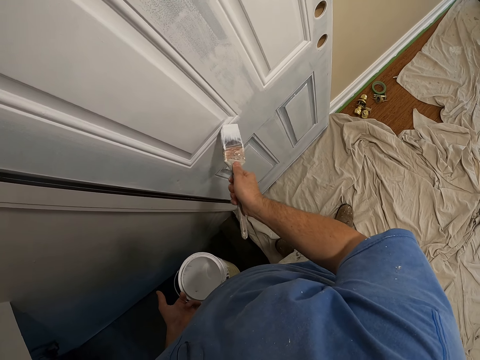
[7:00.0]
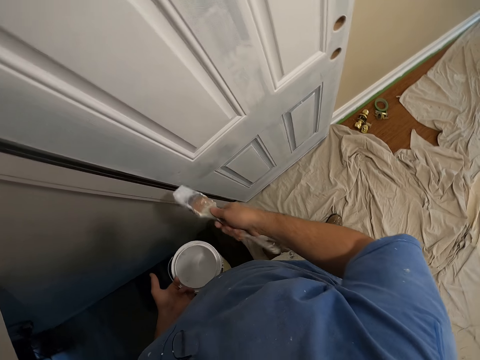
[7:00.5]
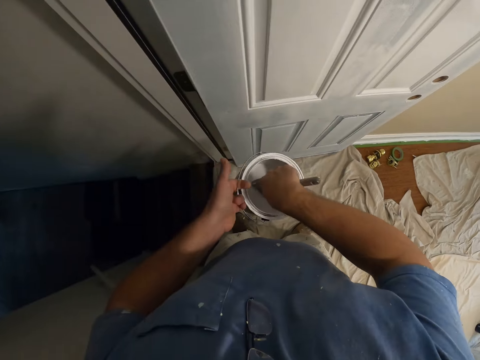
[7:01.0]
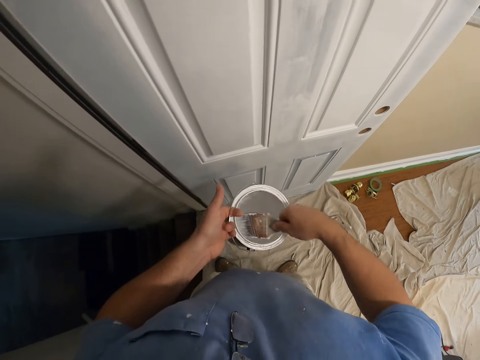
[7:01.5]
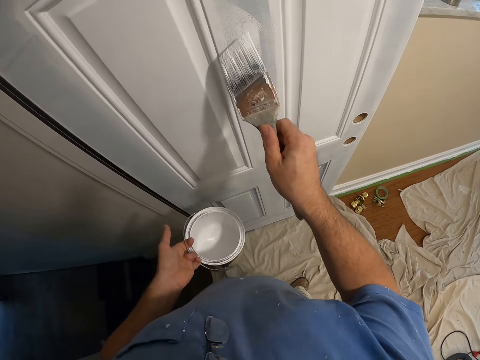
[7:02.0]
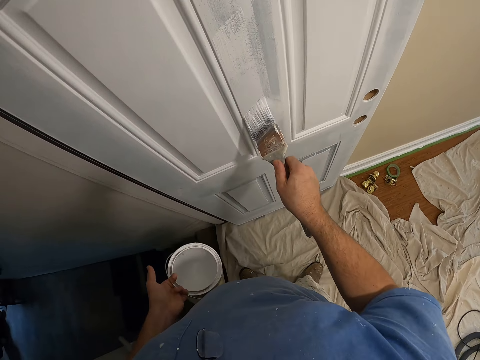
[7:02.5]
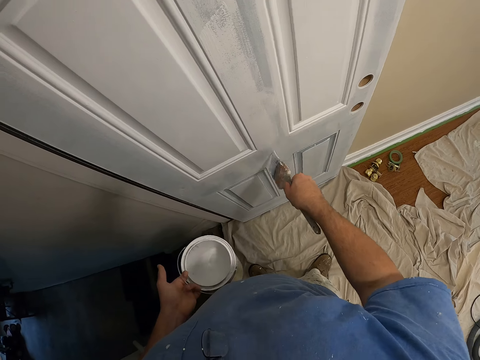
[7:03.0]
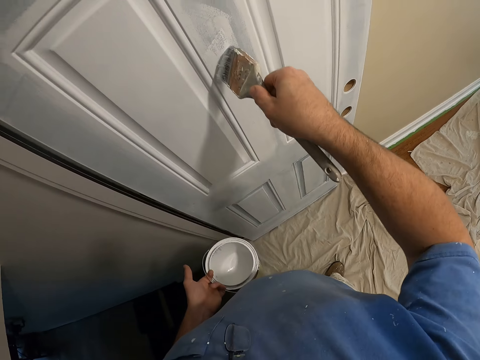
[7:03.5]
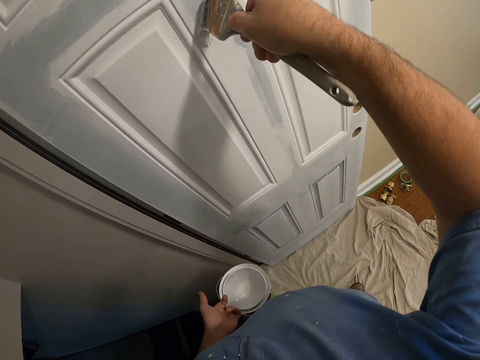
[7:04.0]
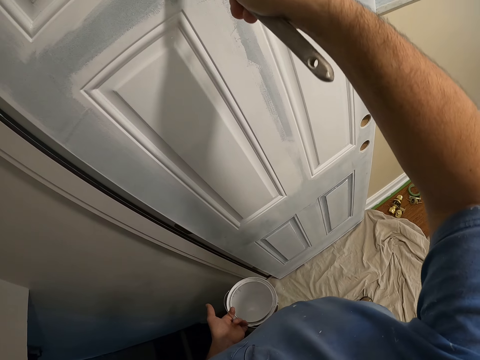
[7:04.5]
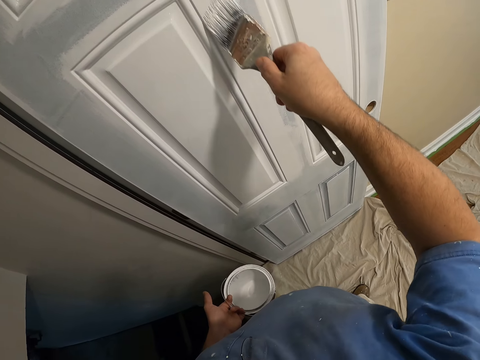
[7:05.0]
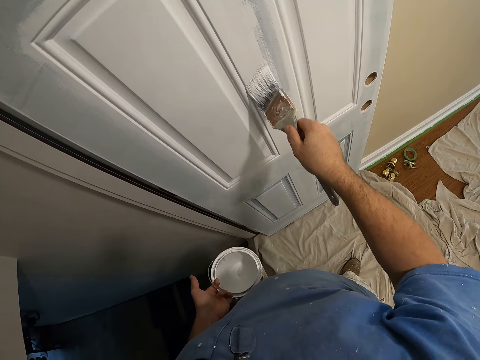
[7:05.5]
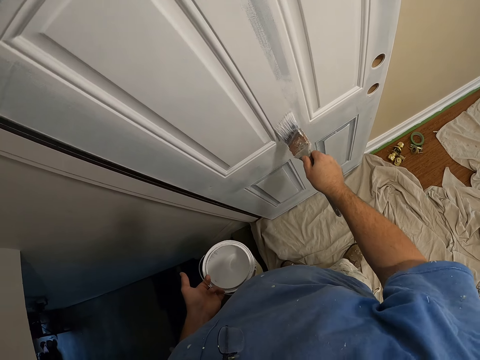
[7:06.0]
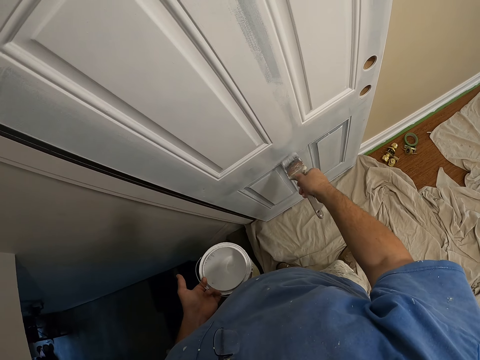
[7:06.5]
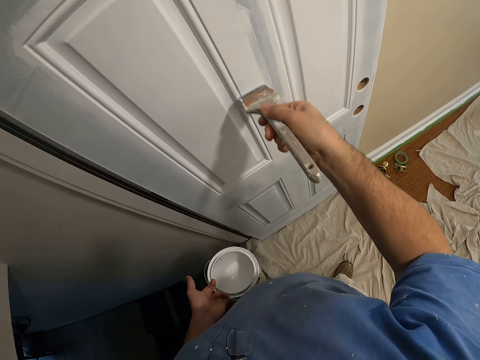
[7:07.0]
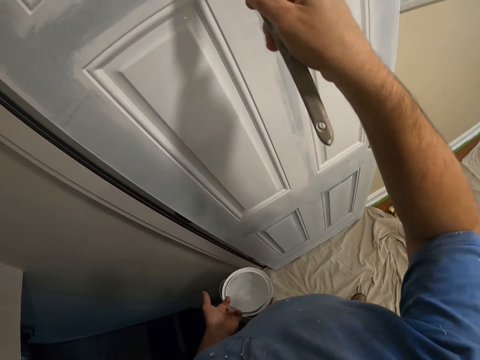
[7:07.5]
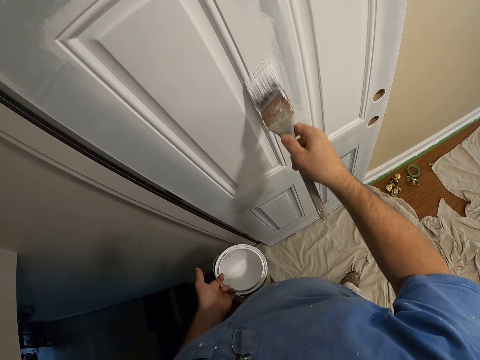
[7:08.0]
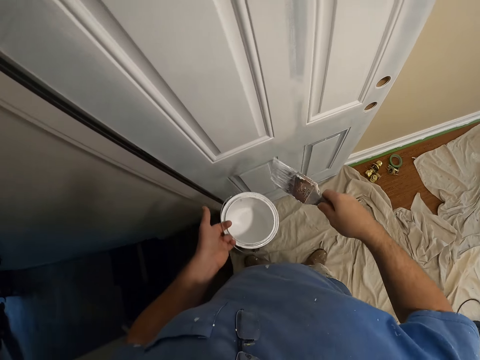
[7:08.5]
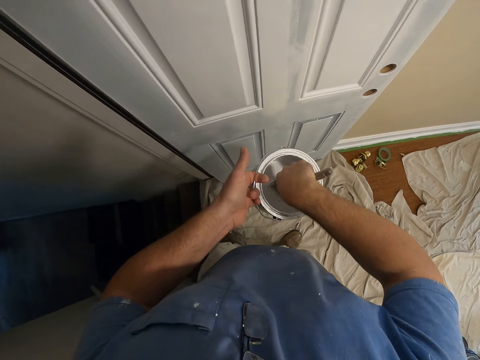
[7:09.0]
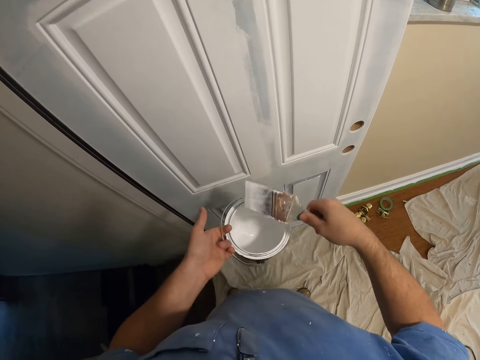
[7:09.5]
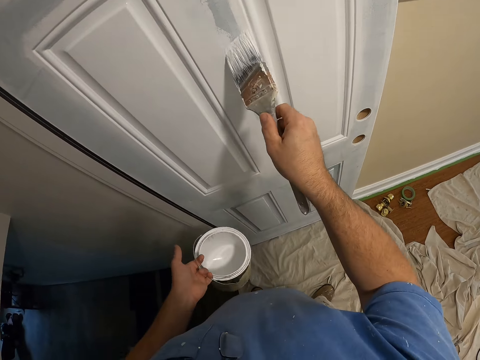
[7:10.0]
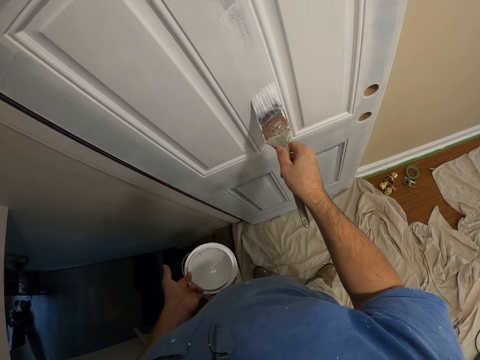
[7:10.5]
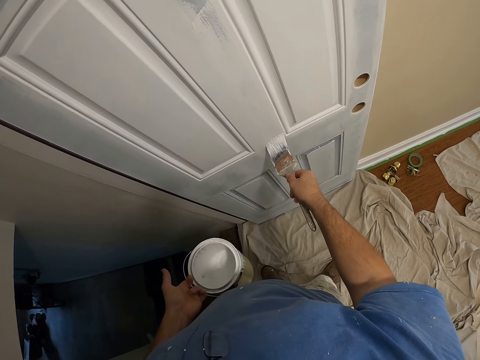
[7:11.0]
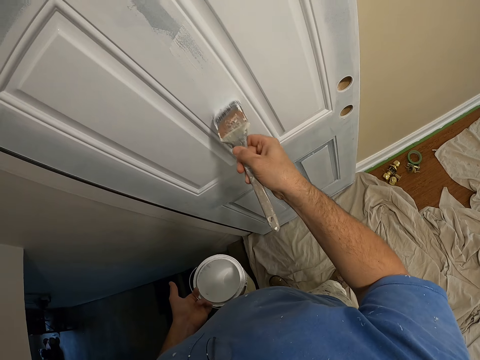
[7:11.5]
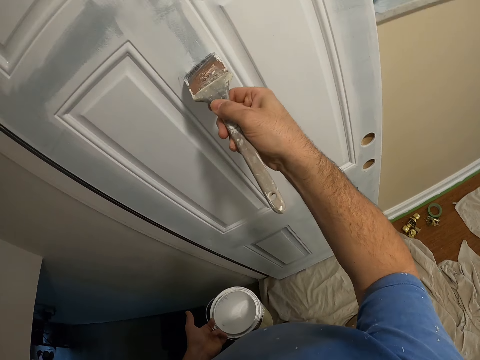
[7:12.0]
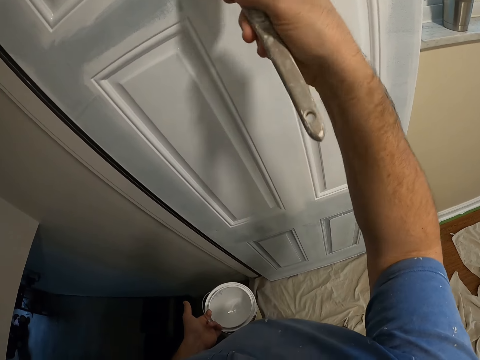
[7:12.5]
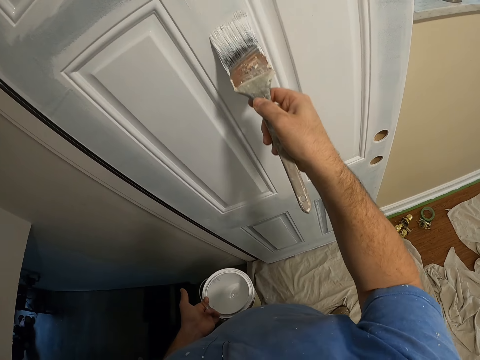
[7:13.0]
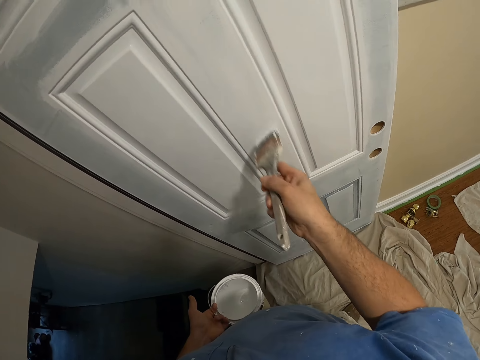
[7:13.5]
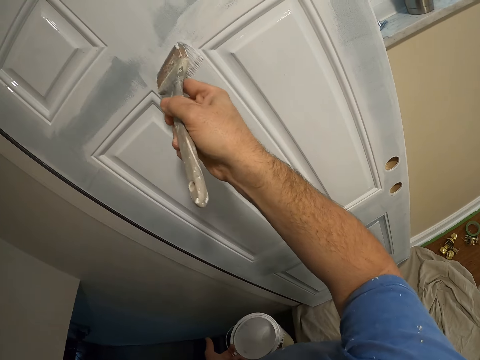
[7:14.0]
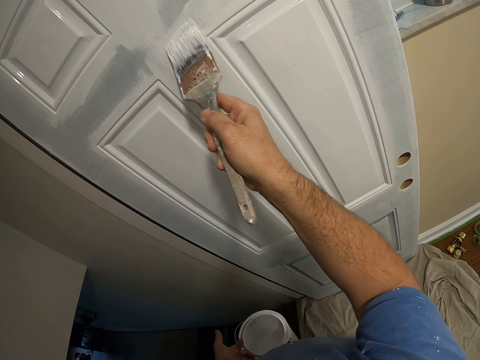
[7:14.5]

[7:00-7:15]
The camera wearer dips the brush in the paint can. They paint the door with the paint brush. They dip the paint brush in the paint. They paint the door.

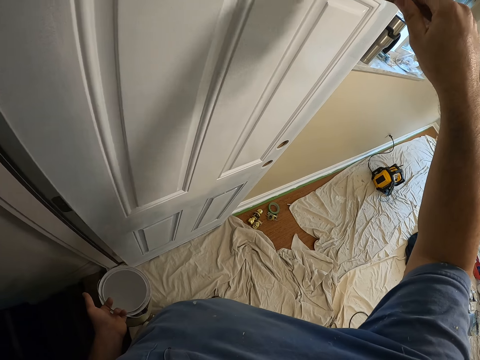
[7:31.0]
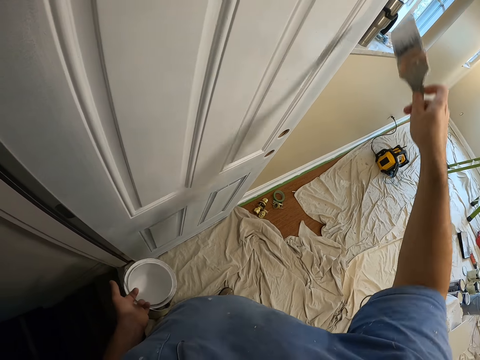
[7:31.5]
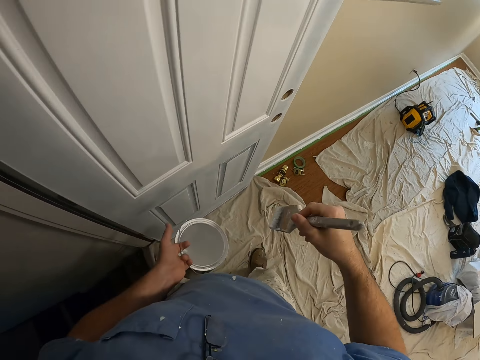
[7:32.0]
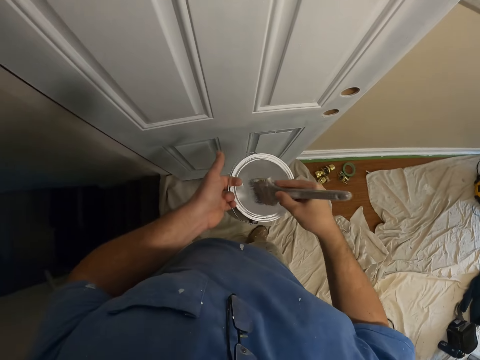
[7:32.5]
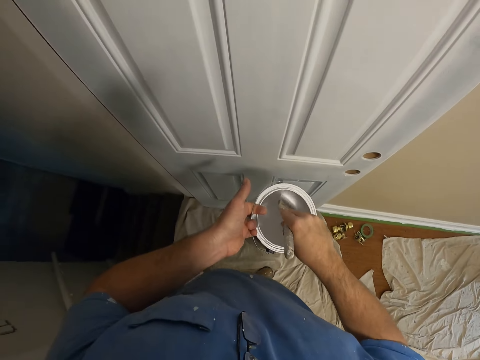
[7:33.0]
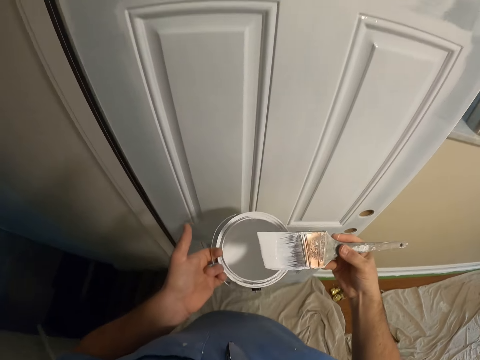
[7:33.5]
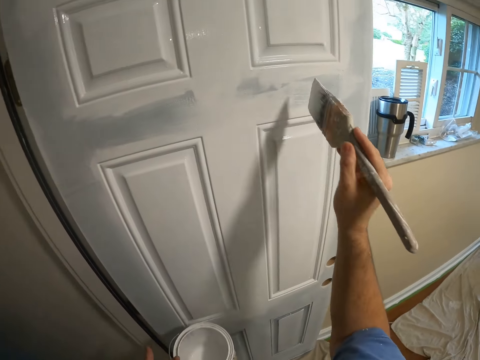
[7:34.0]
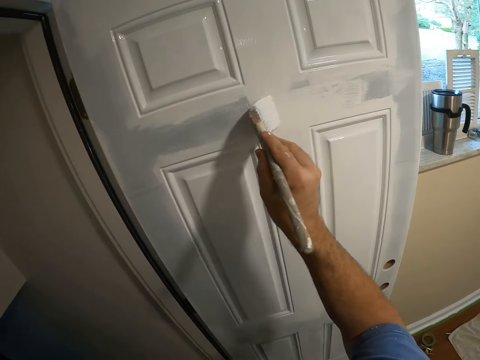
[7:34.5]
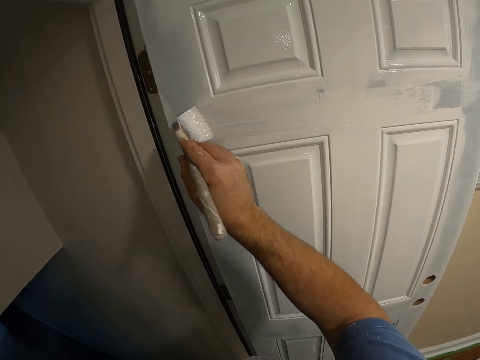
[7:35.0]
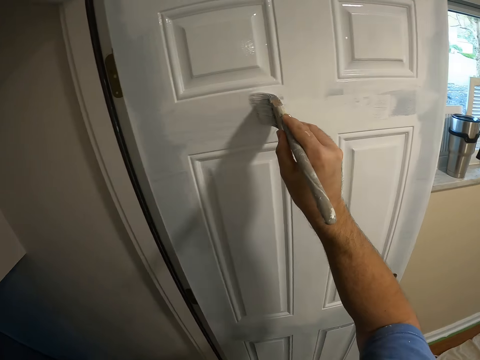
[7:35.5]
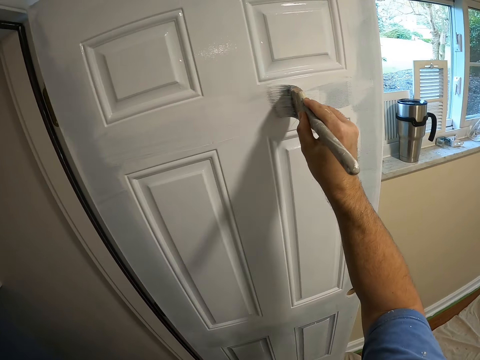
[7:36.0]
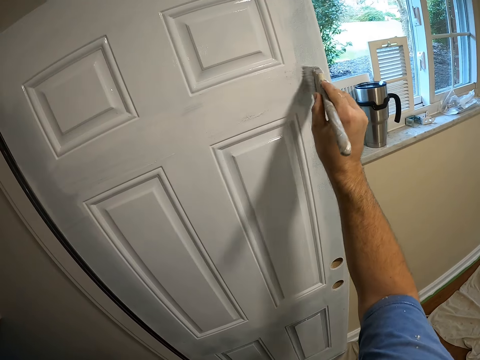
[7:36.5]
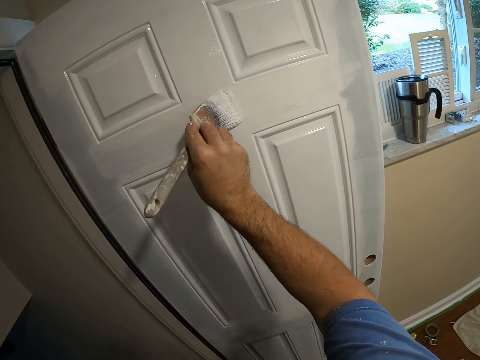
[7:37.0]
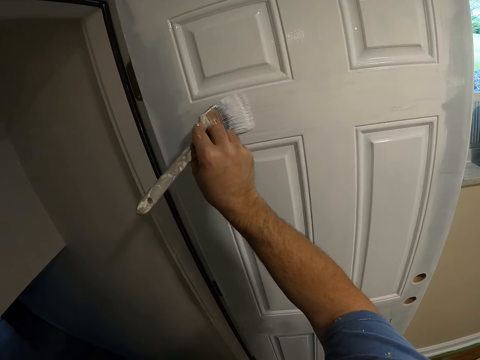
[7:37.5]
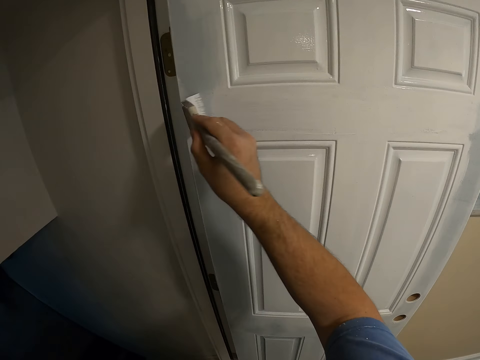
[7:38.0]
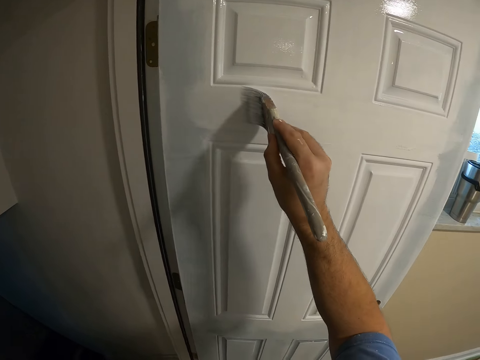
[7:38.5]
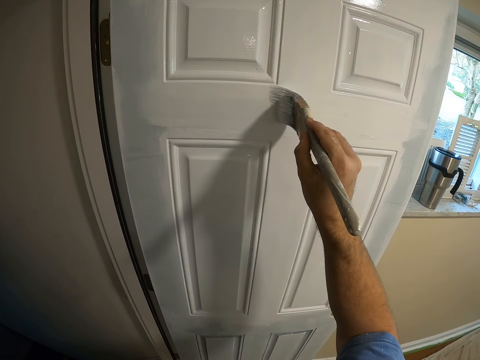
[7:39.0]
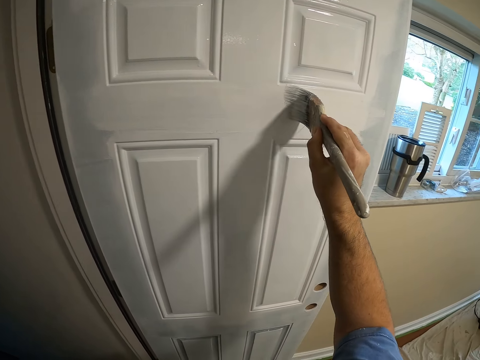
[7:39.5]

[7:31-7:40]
The camera wearer dips the brush in the paint can. They wipe the paint brush on the can. They paint the door with the paint brush.

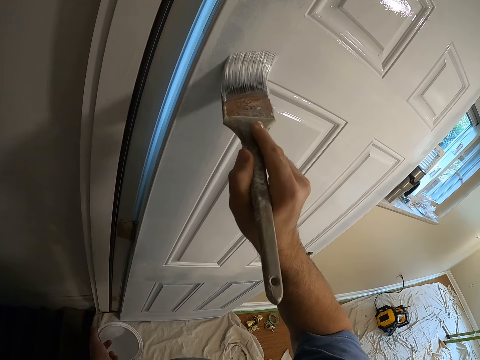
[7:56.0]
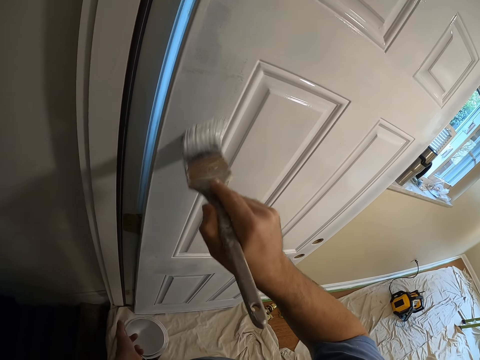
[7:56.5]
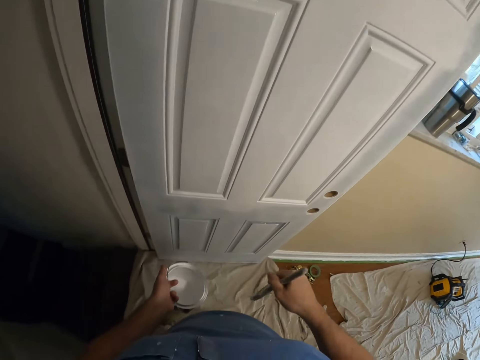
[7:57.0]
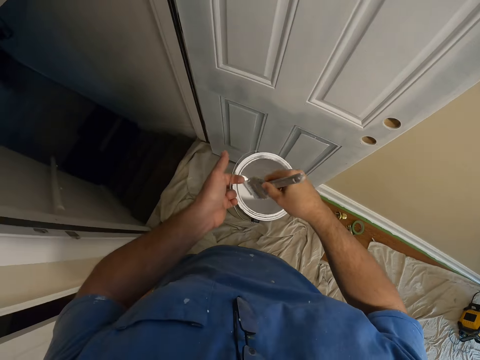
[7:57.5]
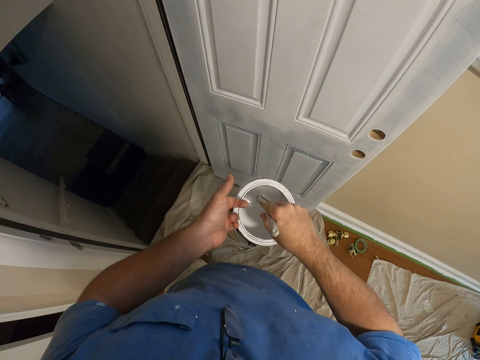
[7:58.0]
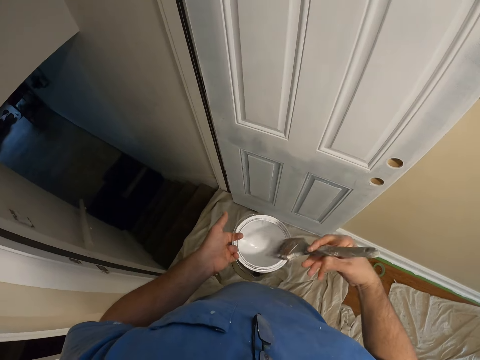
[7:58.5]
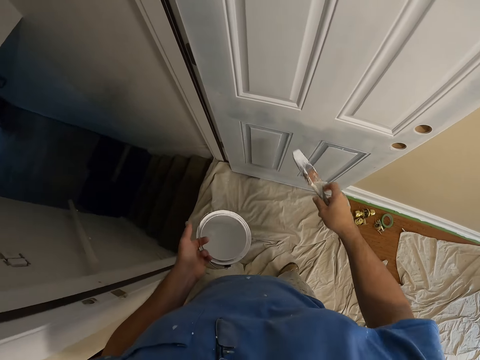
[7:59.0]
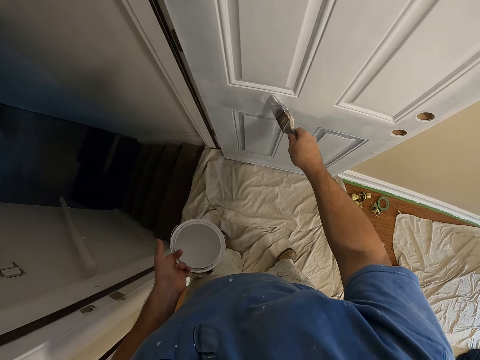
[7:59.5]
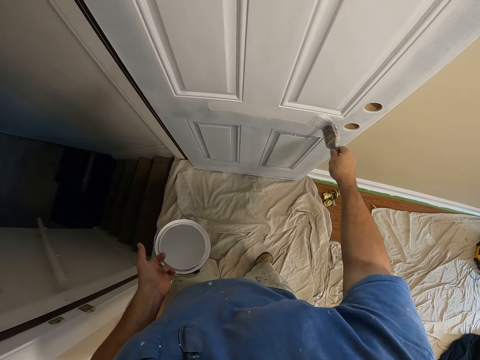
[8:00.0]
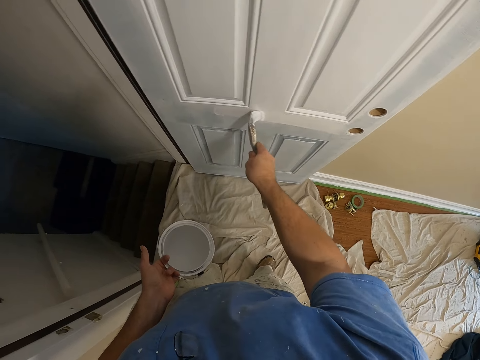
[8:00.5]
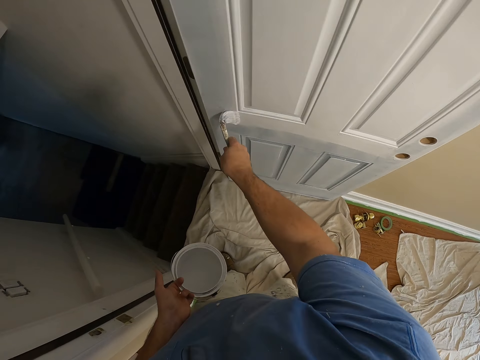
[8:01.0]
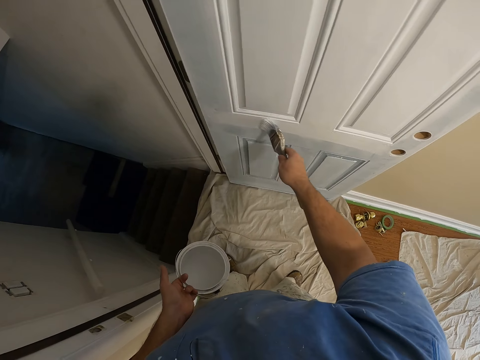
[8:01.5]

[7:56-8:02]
The camera wearer dips the brush in the paint can. They wipe the paint brush on the can. They paint the door with the paint brush.
